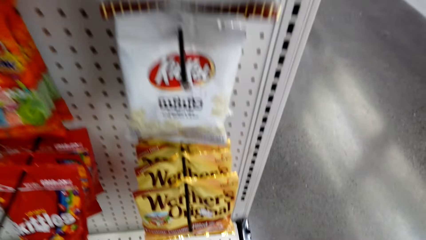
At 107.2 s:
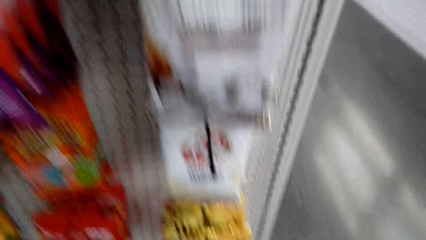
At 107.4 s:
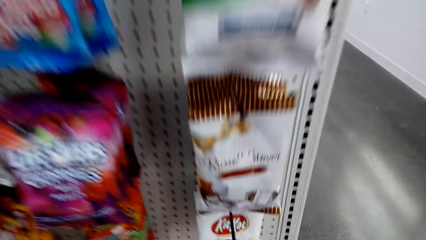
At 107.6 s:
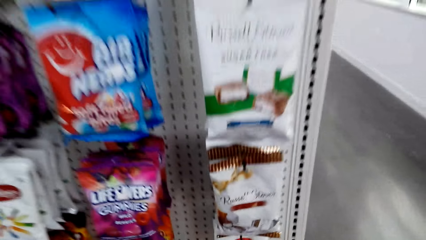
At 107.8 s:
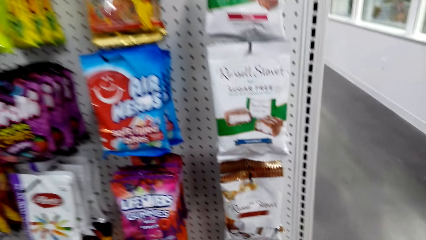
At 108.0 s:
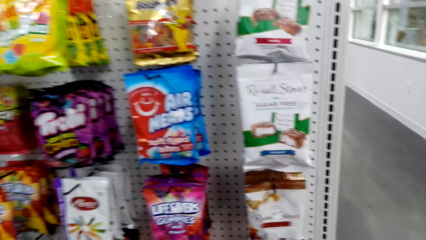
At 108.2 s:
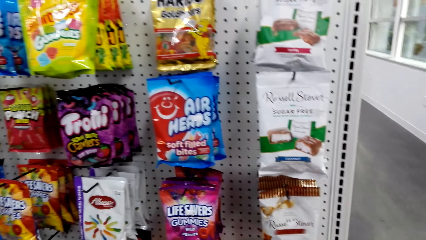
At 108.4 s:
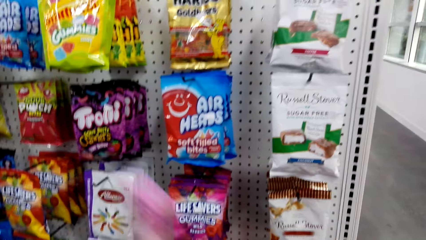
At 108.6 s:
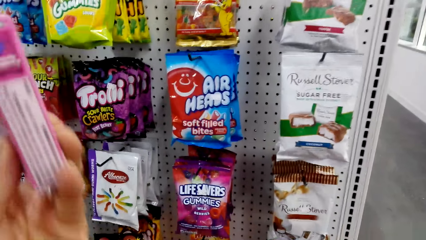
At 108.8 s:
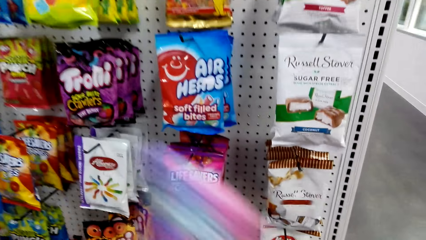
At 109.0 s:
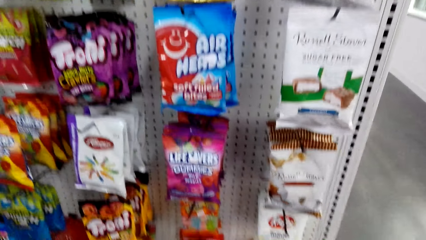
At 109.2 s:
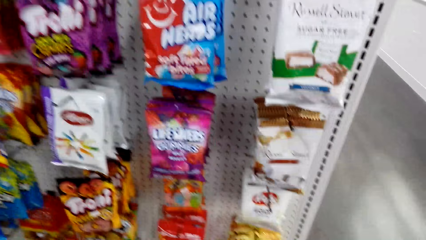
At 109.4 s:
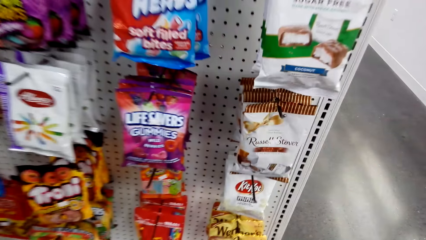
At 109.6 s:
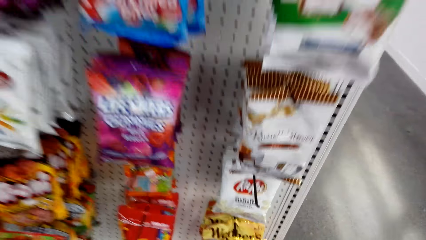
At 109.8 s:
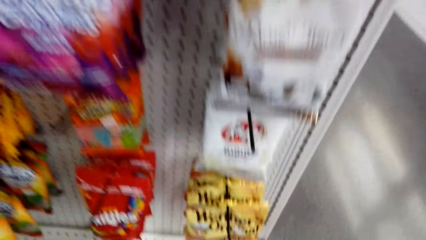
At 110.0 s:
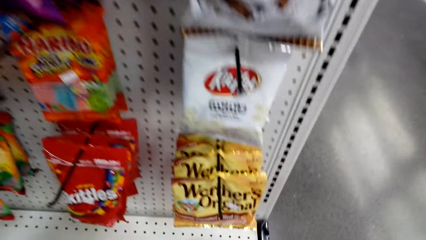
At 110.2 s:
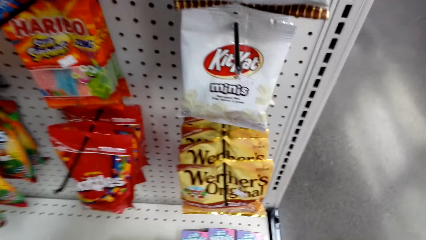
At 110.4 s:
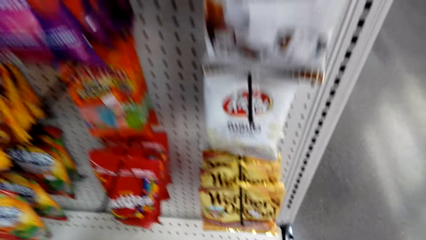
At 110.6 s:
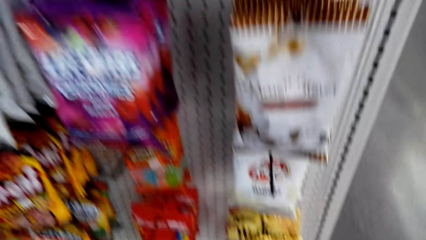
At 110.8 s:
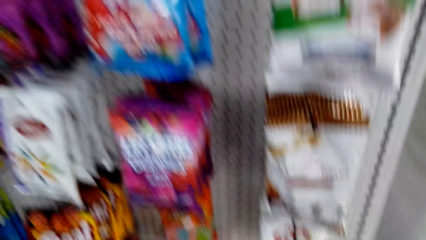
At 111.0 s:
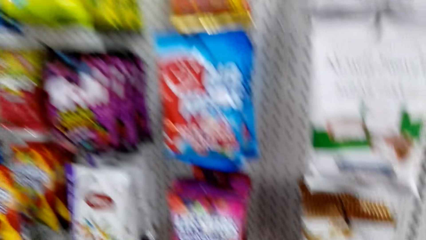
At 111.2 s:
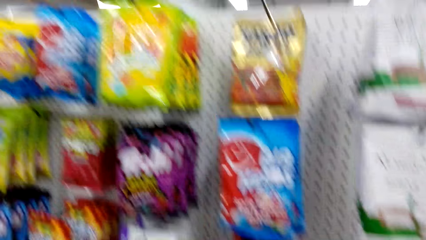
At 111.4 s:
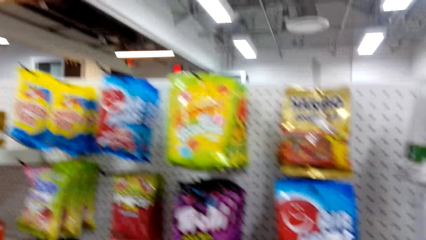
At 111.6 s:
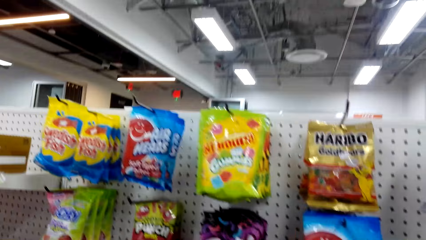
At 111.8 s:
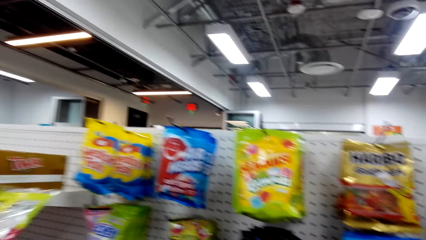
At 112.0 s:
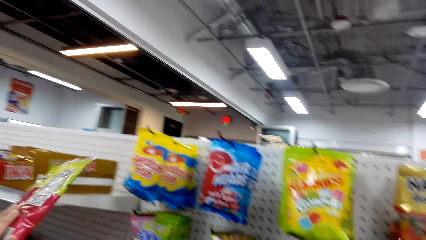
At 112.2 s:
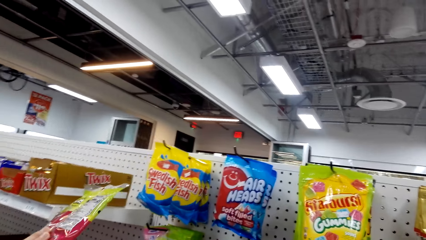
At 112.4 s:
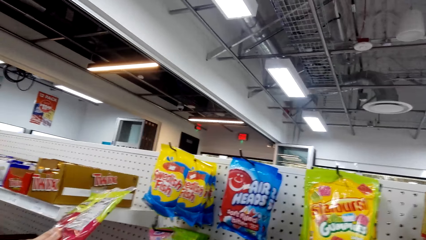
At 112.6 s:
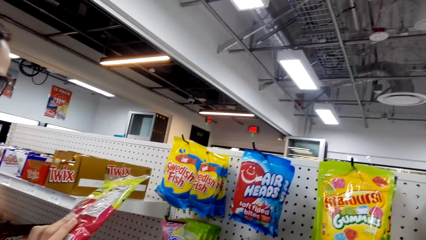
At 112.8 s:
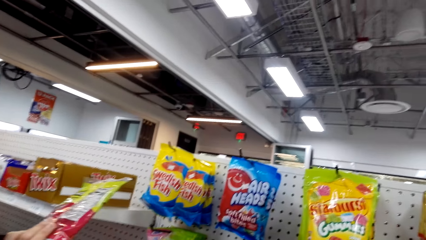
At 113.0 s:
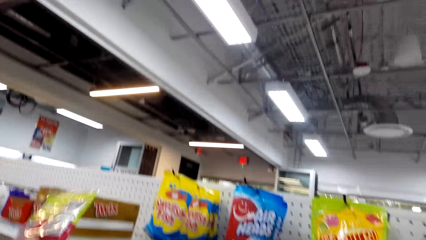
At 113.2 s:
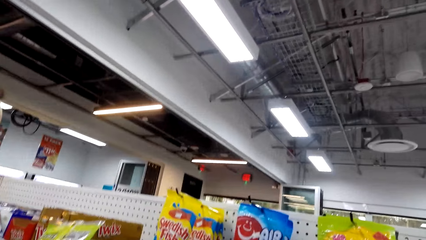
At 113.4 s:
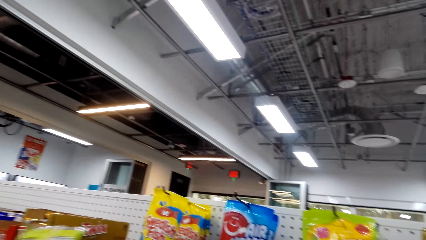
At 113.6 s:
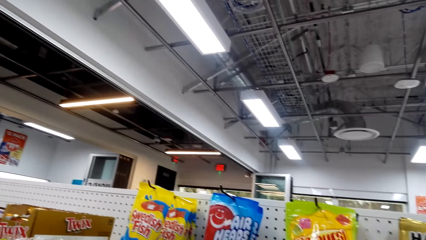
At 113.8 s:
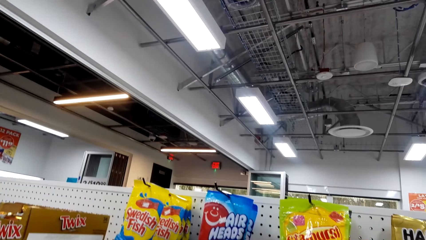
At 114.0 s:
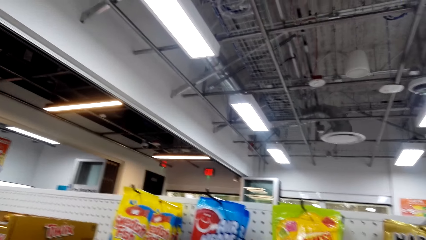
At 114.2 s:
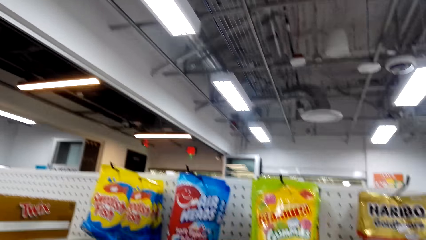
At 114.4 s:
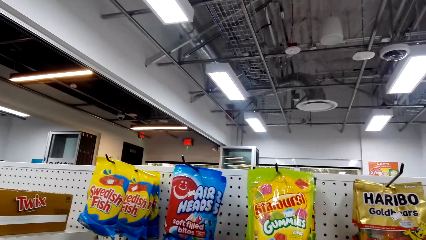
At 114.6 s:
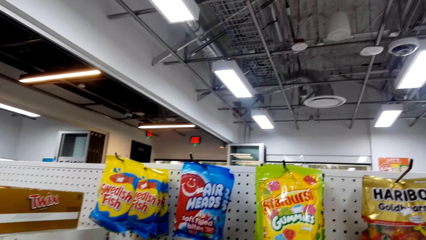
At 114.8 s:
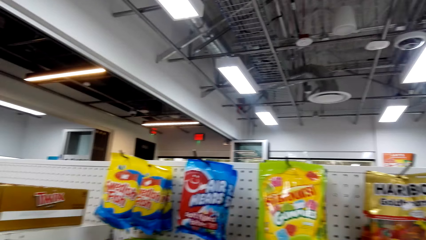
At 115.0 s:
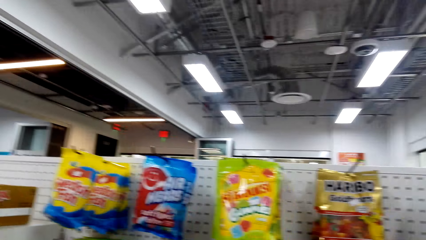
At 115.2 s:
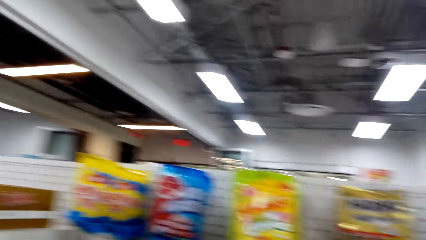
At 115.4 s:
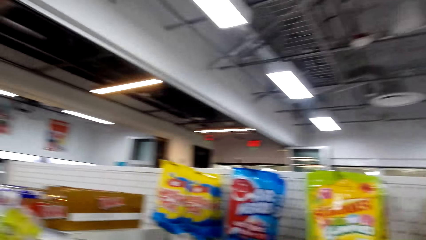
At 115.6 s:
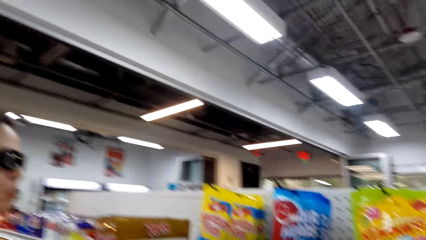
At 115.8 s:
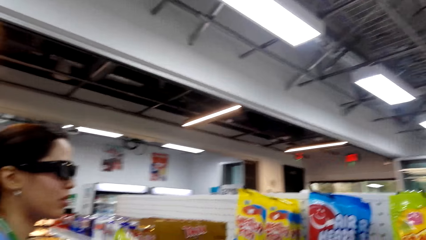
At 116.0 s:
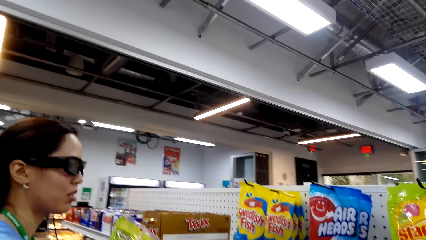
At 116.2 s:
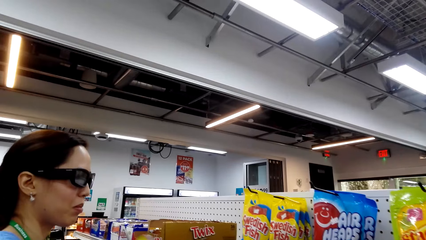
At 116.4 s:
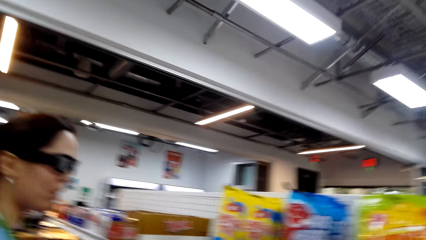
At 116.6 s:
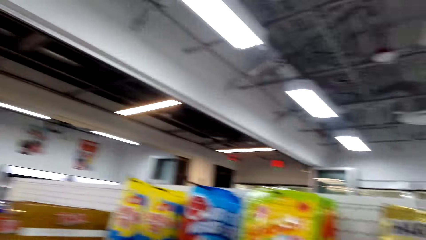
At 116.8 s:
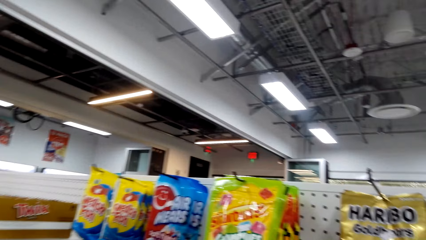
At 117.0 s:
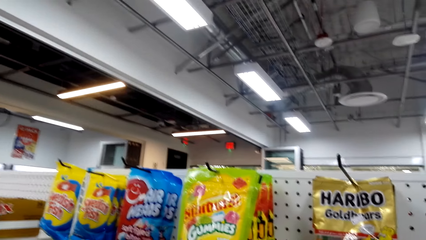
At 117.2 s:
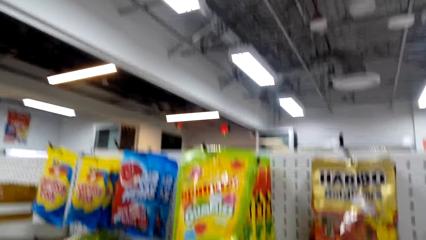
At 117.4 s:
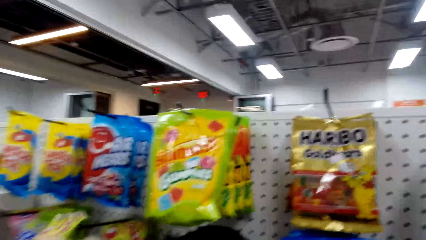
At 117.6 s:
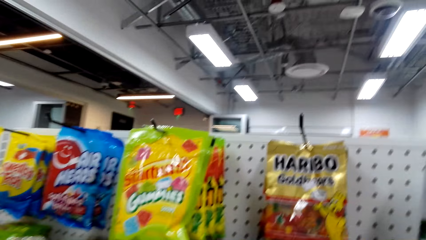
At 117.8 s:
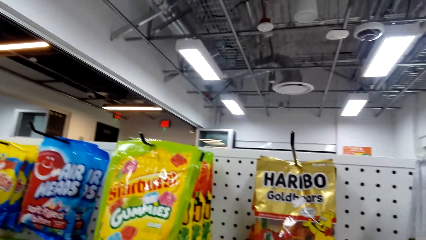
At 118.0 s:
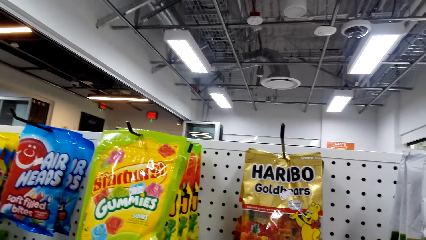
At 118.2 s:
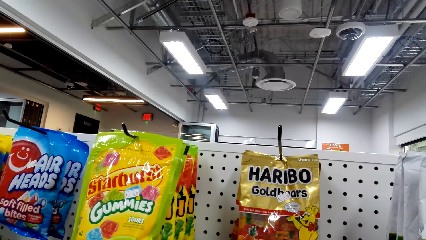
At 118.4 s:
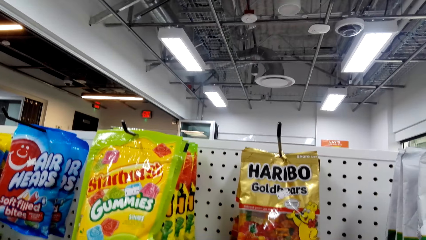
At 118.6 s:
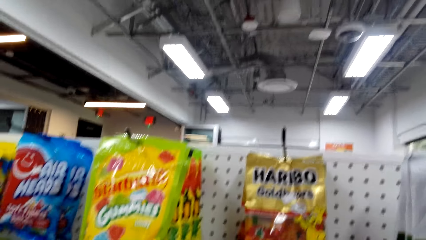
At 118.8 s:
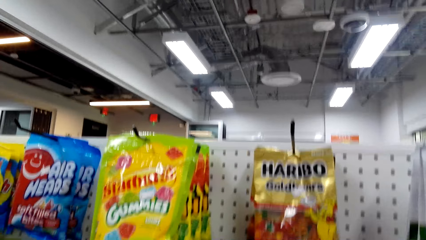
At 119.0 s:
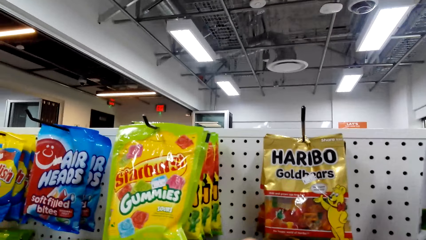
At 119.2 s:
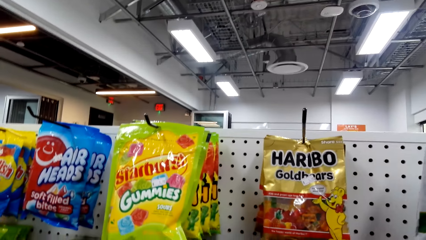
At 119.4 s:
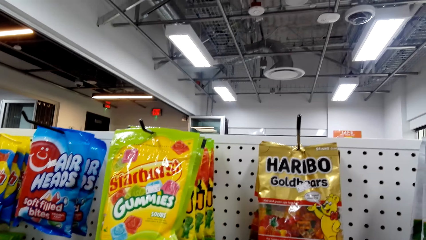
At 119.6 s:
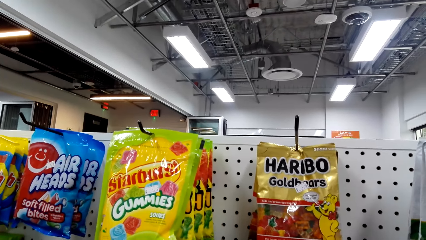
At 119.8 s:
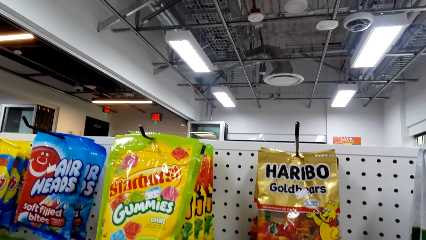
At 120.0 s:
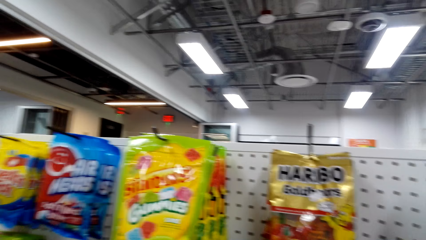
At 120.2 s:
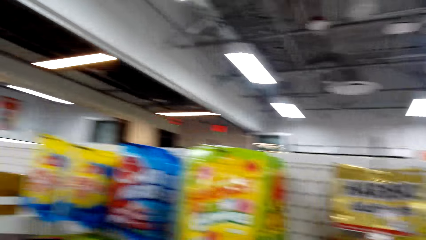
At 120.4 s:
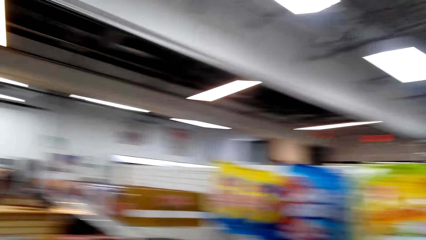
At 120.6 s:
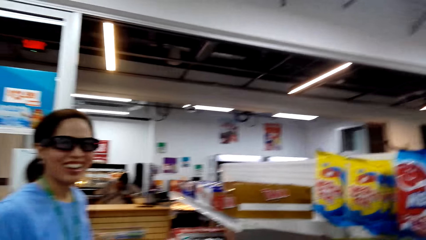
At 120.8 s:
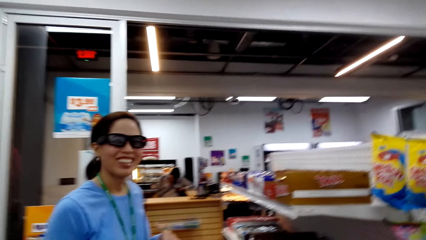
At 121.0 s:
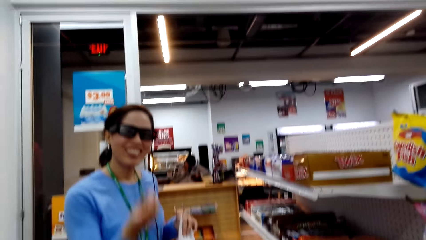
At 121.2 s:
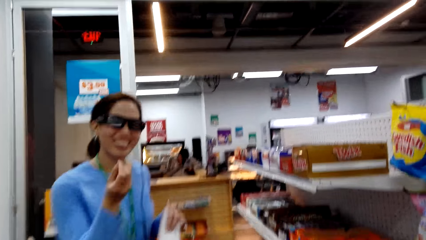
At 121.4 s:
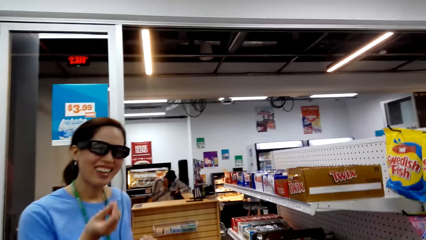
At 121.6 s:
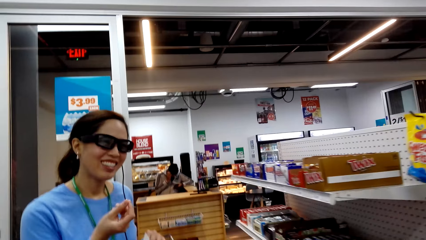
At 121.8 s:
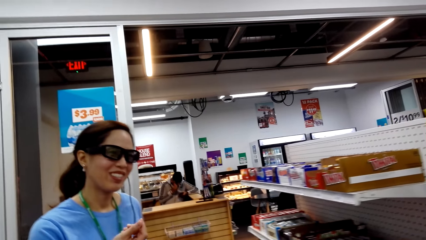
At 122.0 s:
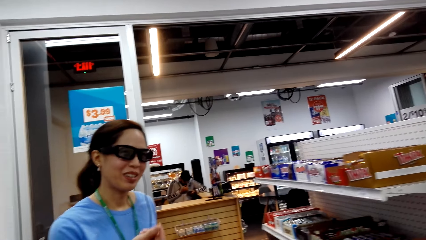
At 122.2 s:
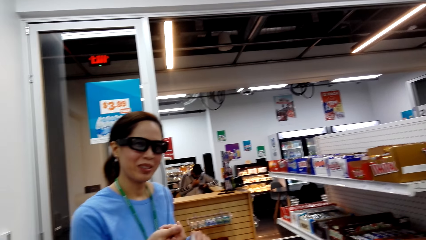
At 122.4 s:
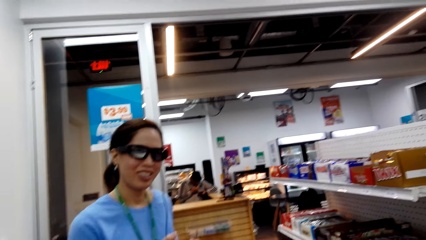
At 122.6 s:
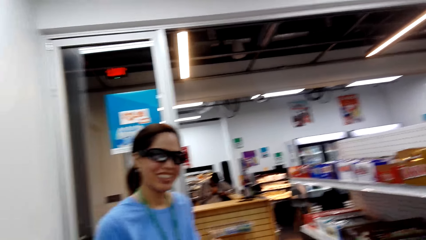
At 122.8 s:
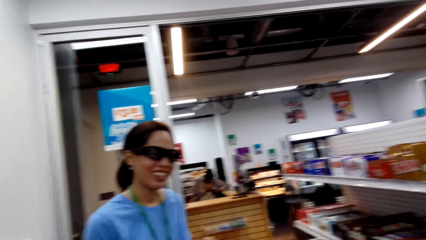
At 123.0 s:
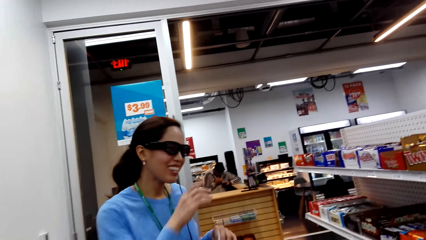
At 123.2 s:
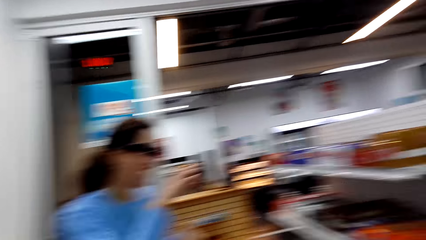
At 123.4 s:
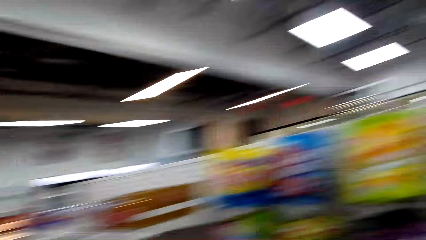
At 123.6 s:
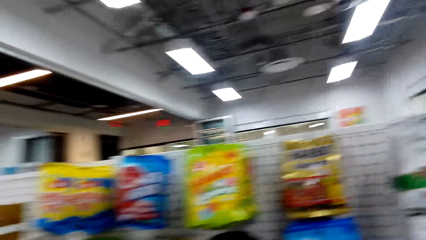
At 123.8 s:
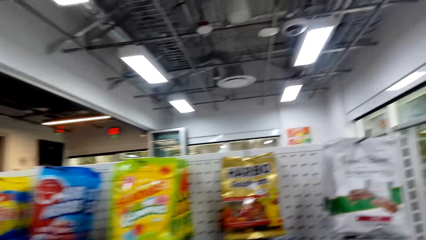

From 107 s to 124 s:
The camera wearer holds a sachet. They converse with a woman.
